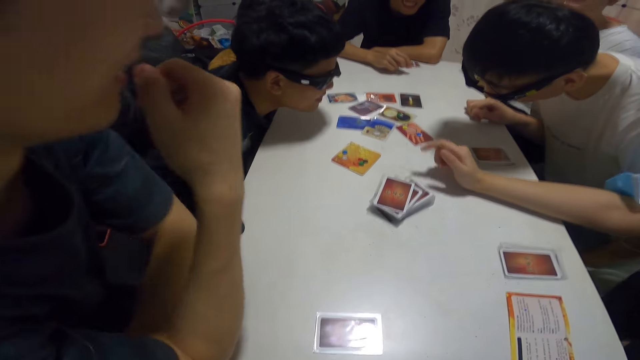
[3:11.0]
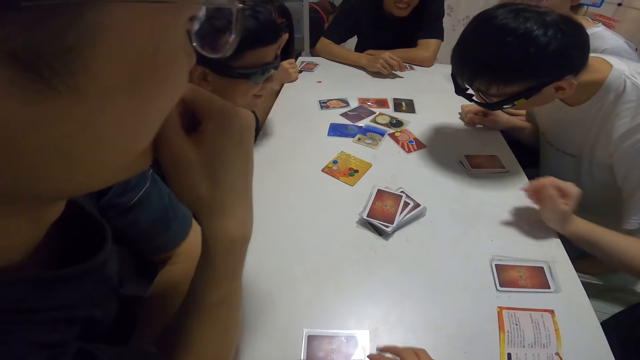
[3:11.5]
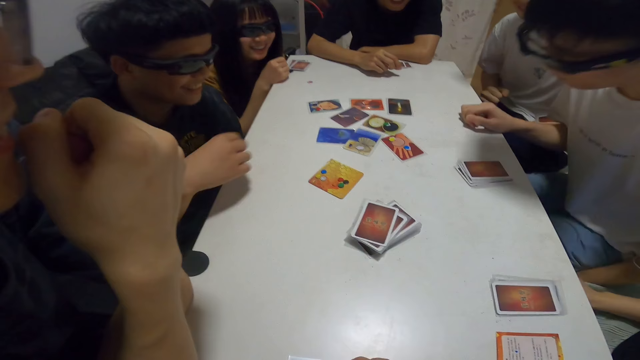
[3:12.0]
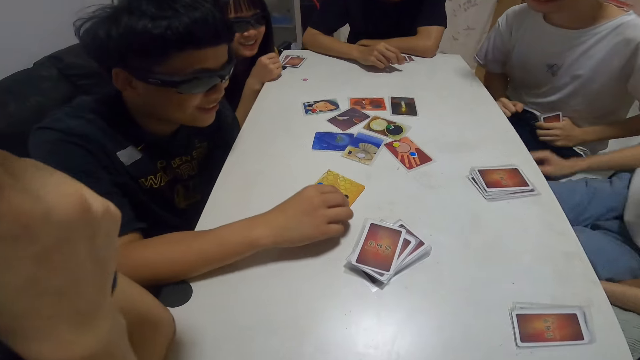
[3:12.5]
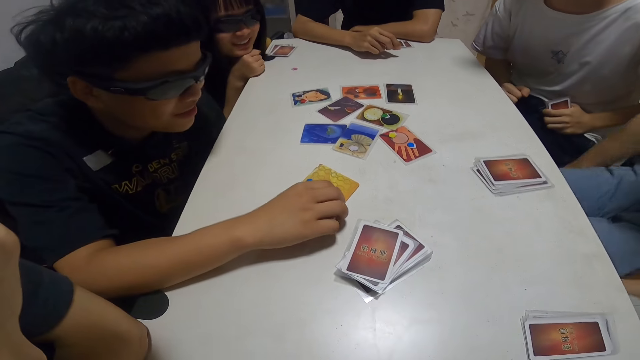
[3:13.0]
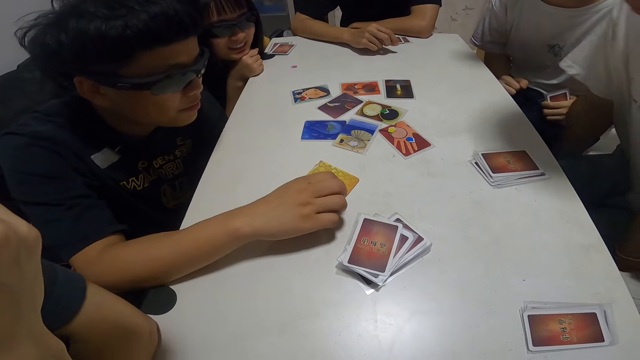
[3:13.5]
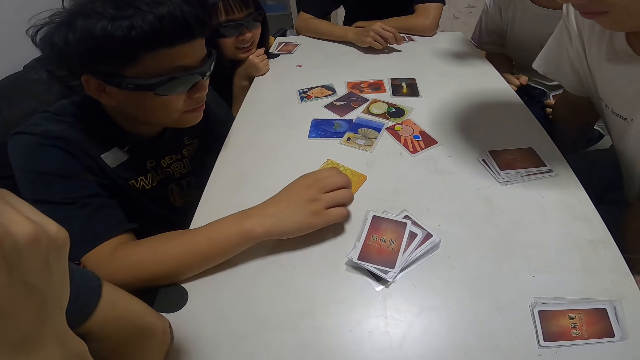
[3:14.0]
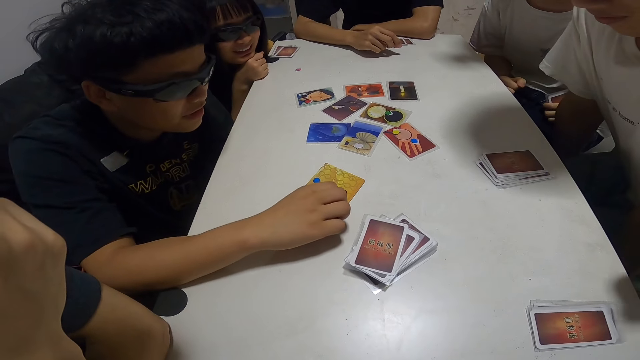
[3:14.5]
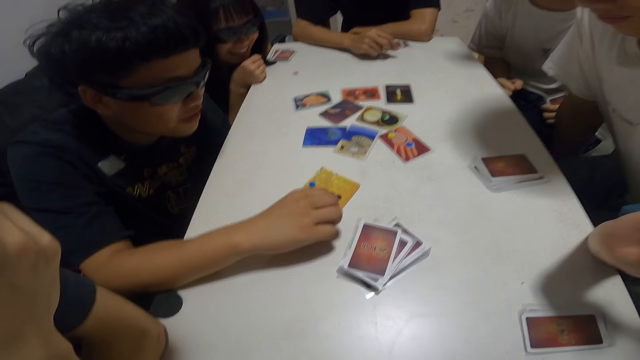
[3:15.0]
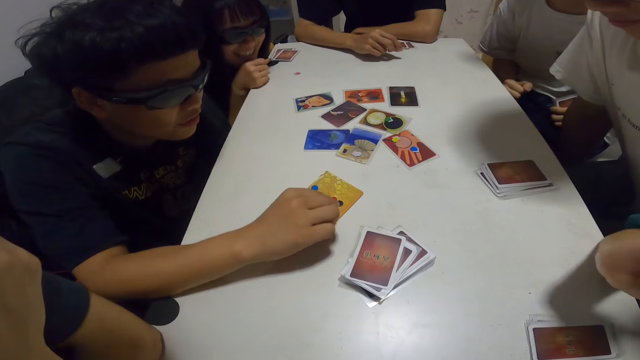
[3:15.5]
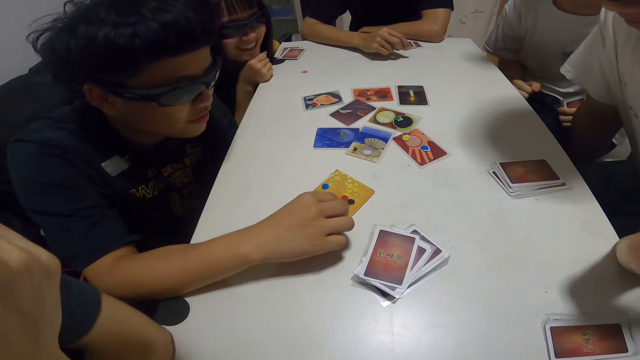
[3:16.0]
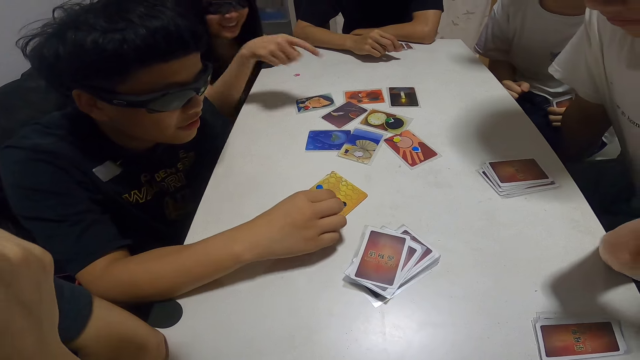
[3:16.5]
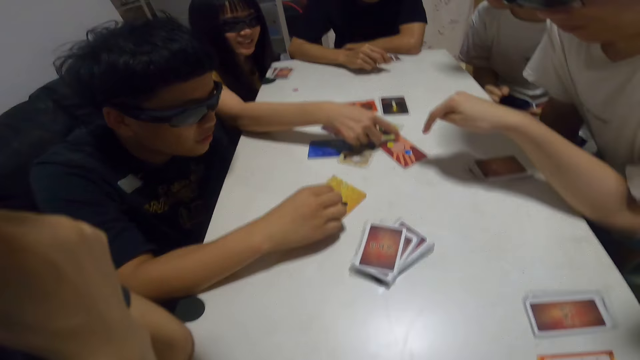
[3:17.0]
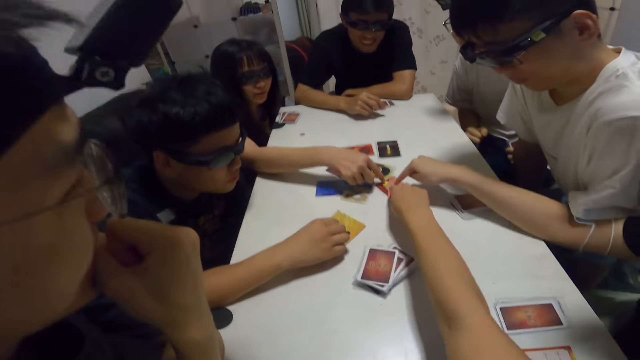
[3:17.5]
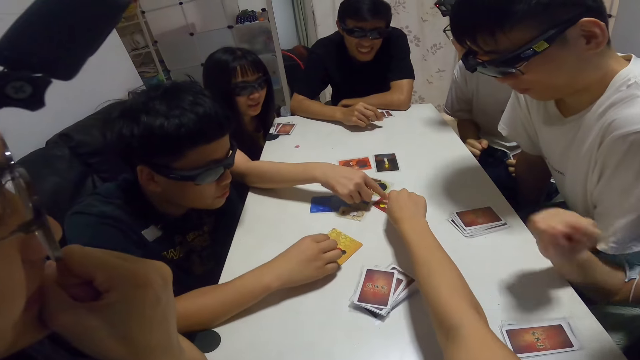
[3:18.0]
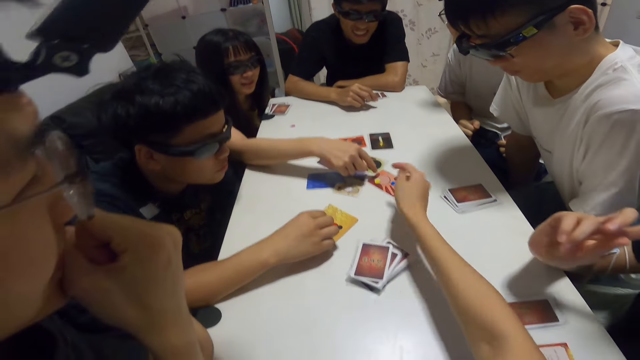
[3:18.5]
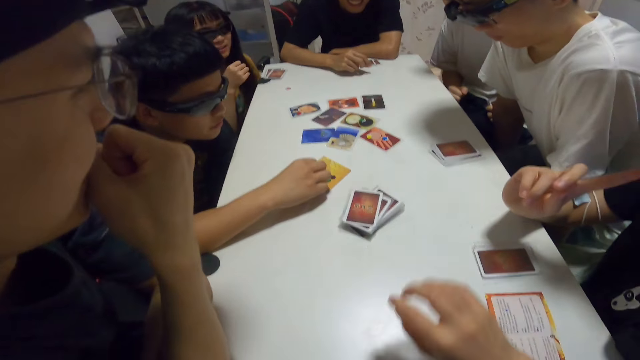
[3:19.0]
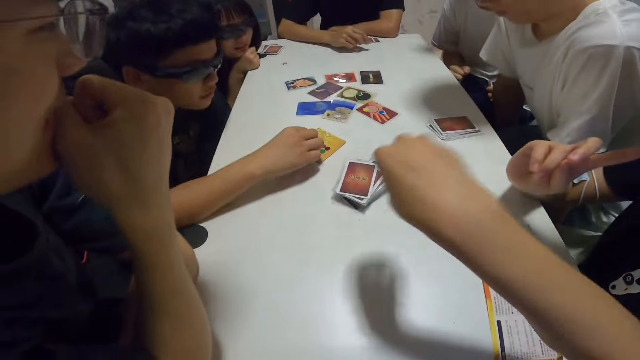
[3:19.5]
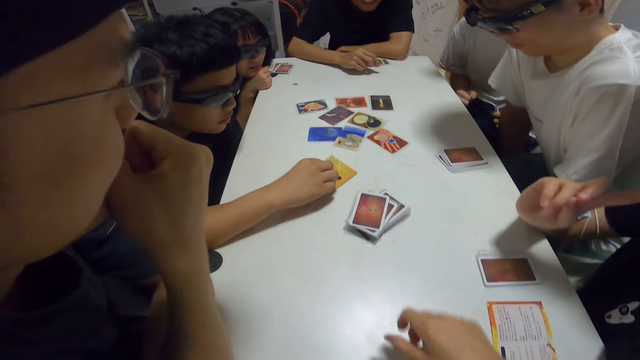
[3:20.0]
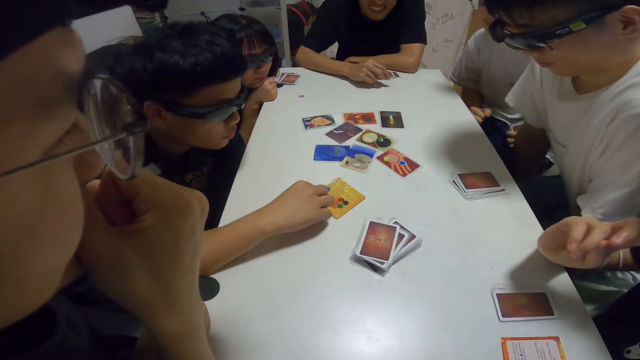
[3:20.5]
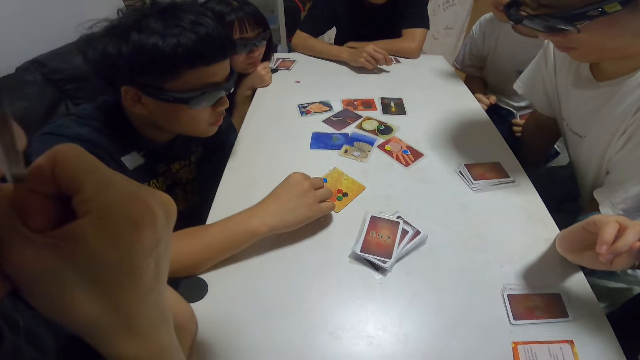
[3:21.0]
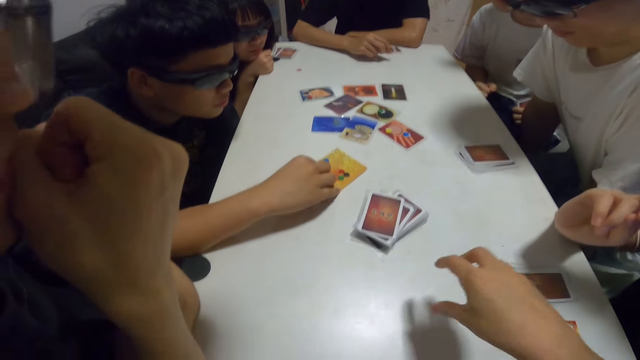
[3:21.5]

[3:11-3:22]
A man touches cards on the table with his hand. The camera wearer talks to a person. A woman touches cards on the table with her hand. Another woman touches cards on the table with her hand. The camera wearer touches cards on the table with her hand.

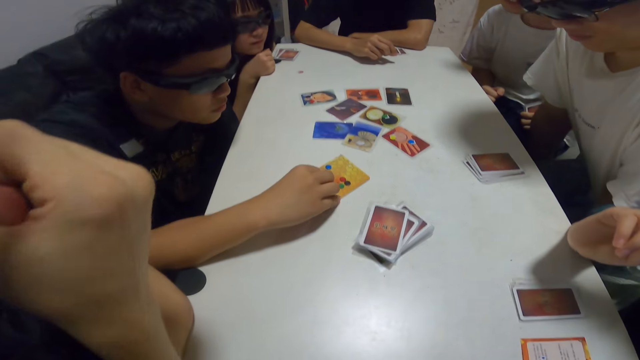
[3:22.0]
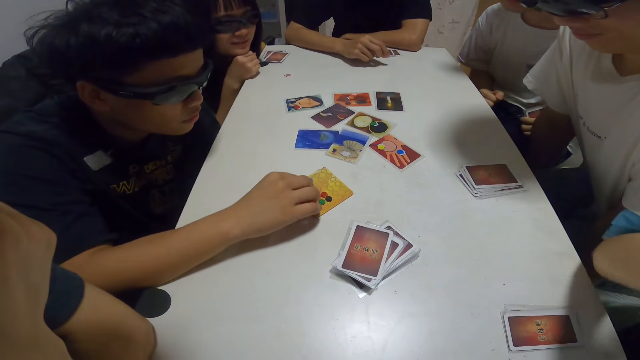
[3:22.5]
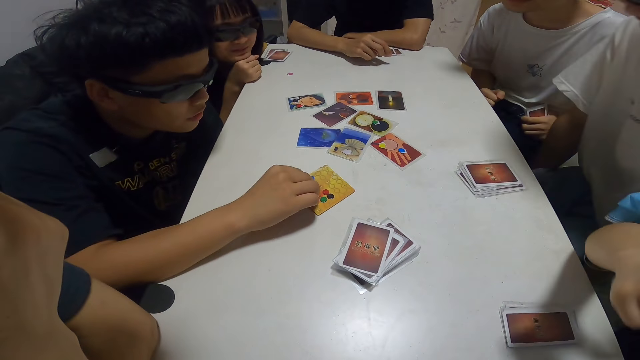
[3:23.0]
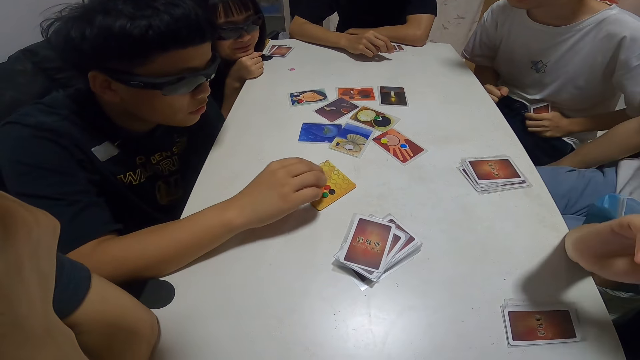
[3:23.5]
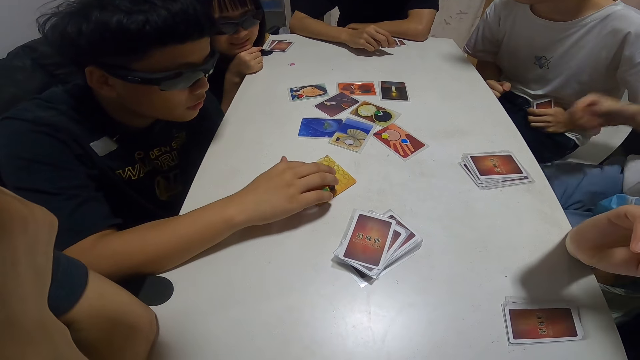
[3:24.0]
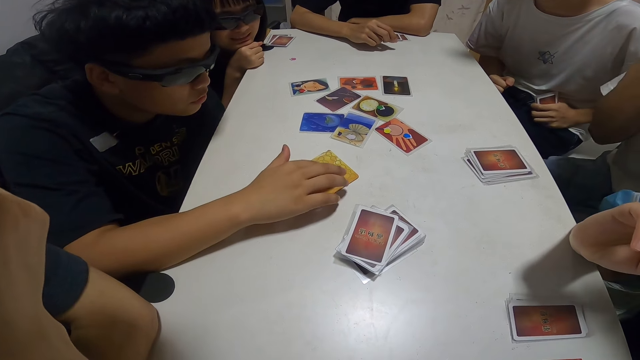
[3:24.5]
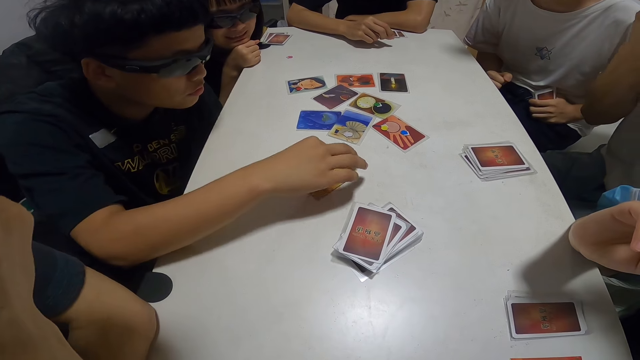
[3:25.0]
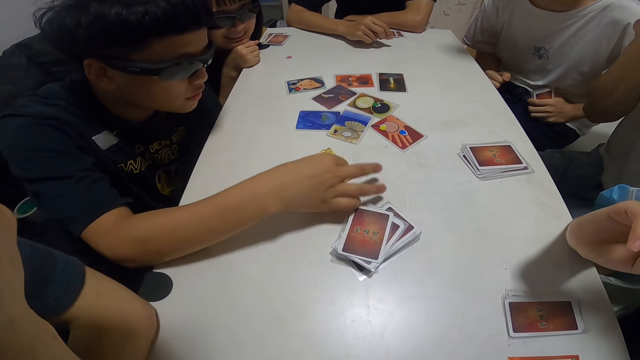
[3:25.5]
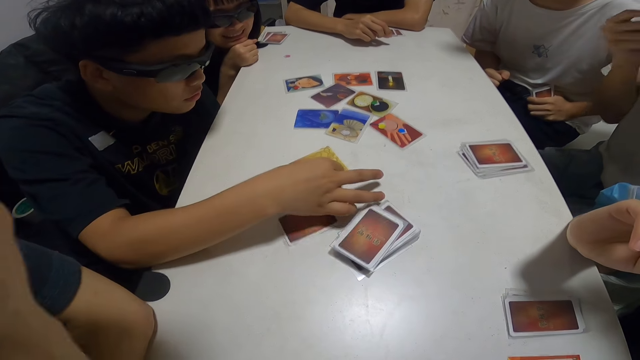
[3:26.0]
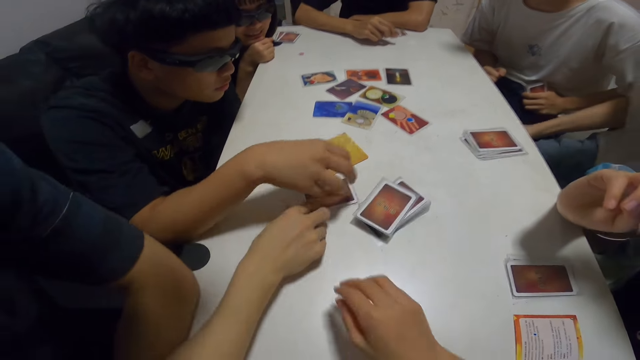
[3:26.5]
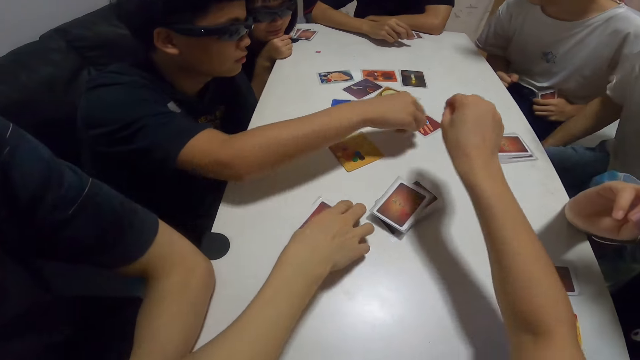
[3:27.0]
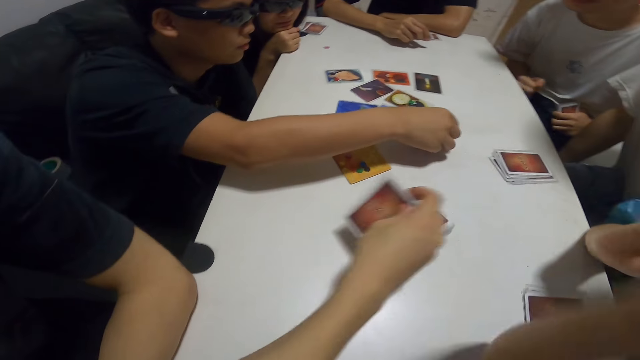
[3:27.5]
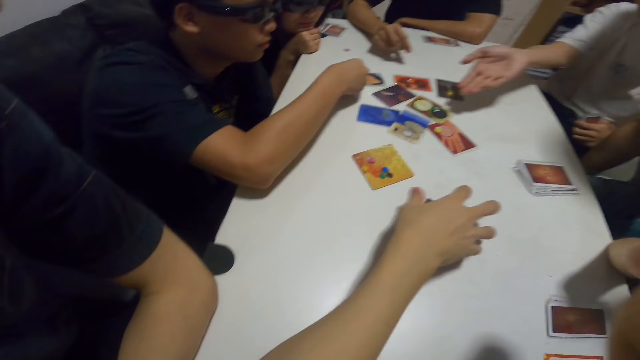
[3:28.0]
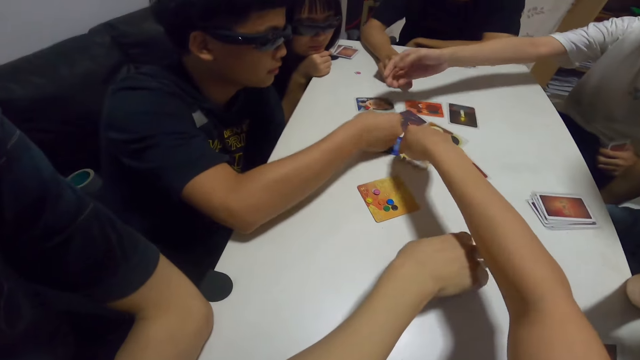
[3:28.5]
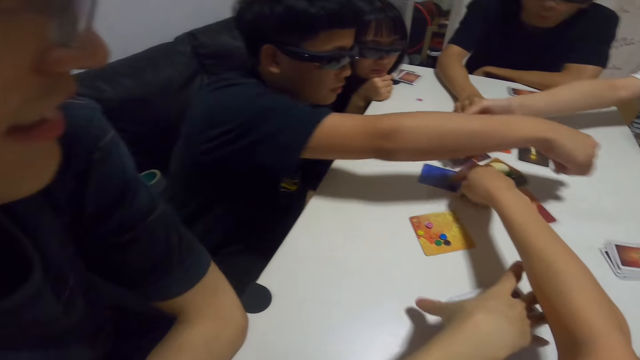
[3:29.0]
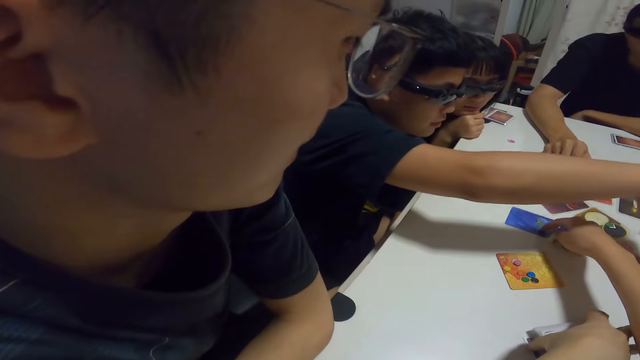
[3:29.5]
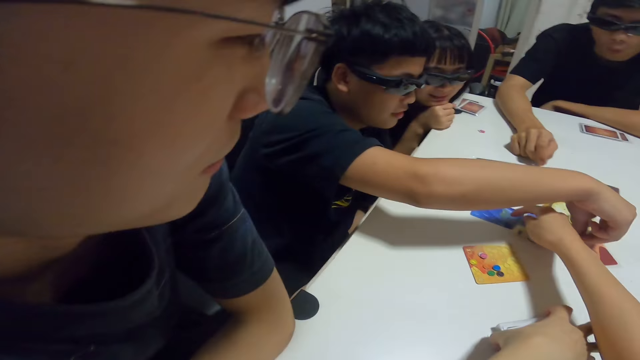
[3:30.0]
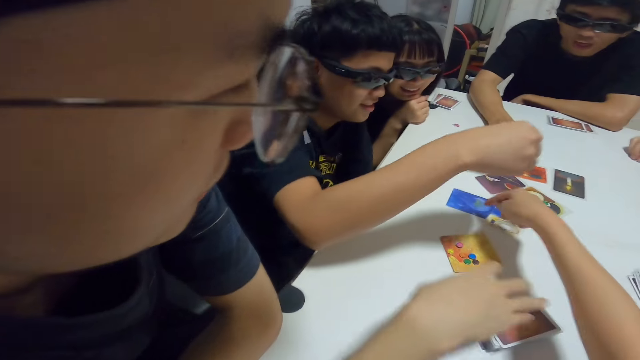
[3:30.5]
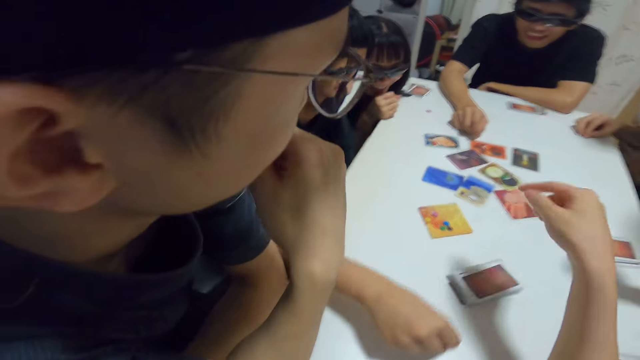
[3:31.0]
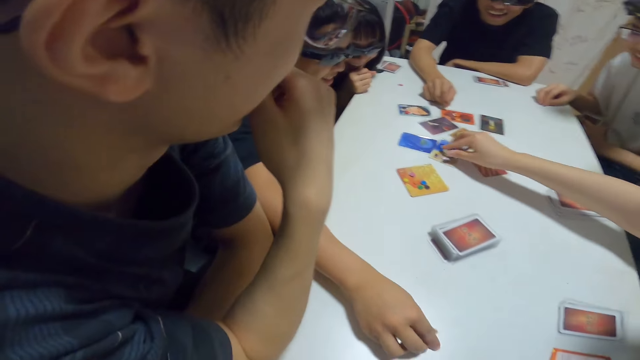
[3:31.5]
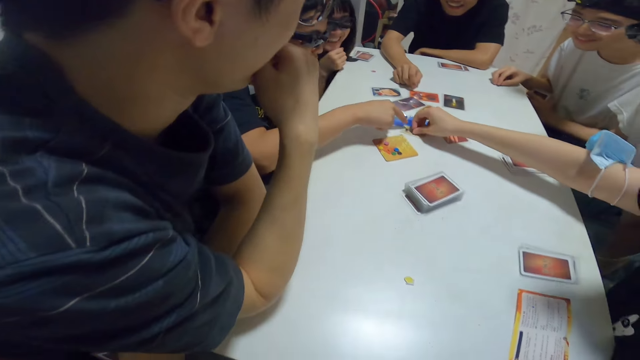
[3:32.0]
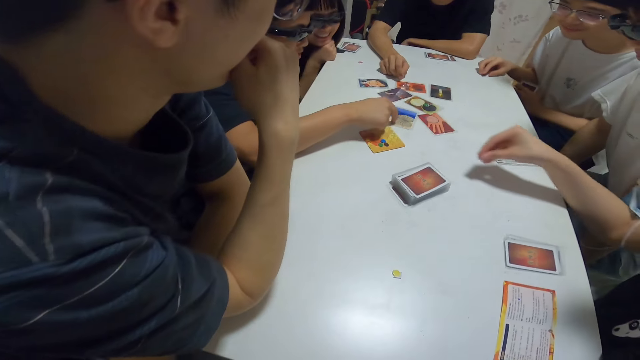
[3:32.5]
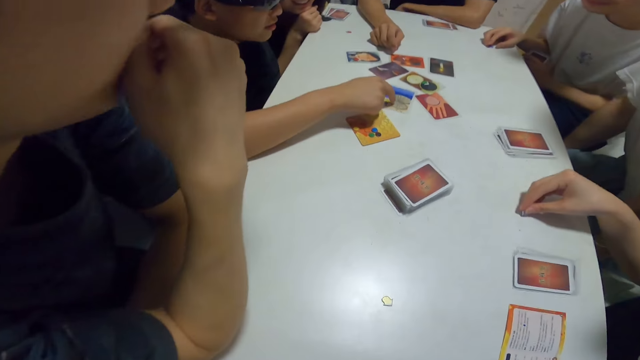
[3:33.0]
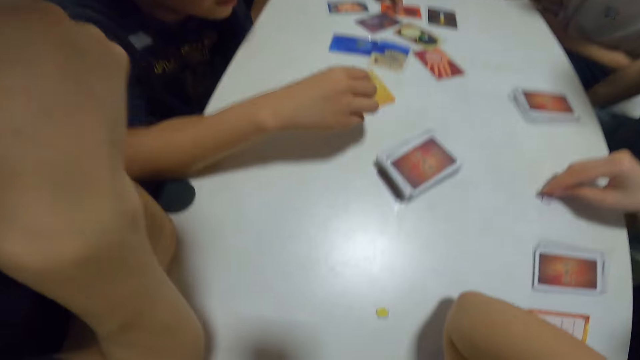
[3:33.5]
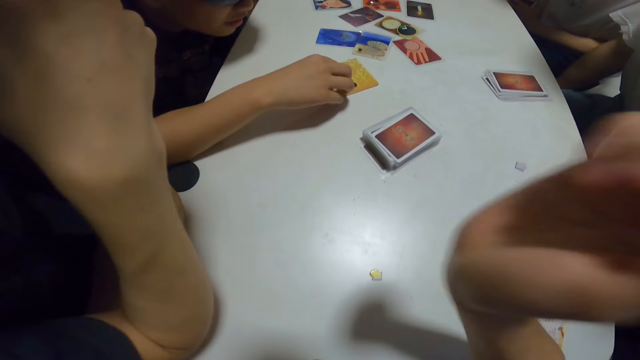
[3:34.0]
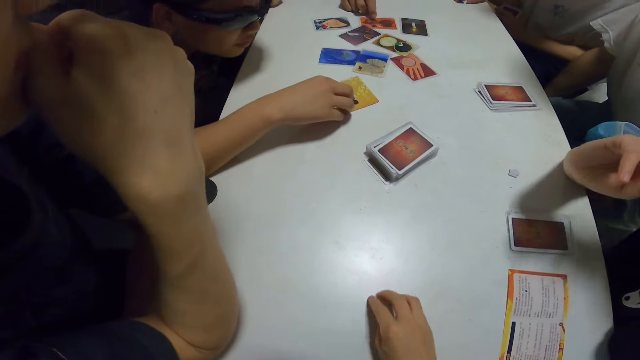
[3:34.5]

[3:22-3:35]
The camera wearer looks at the cards. A man picks up cards on the table with his hand, and drops the cards on the table with his hand. Another man touches cards on the table with his hand. The camera wearer touches cards on the table with her hand. She picks up a card. A woman touches cards on the table with her hand. Another man touches cards on the table with his hand.
